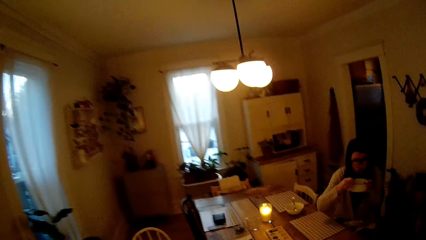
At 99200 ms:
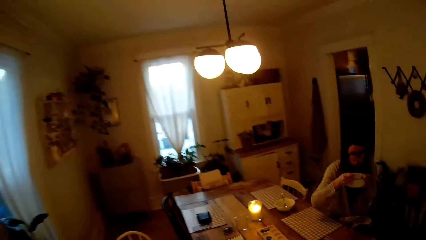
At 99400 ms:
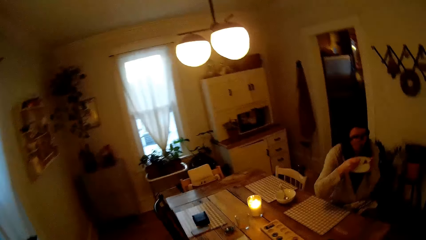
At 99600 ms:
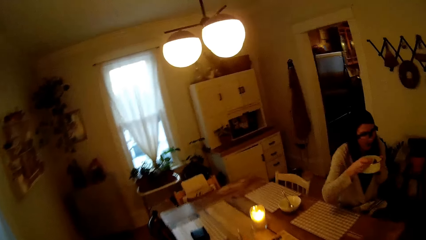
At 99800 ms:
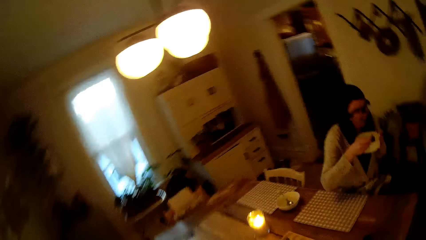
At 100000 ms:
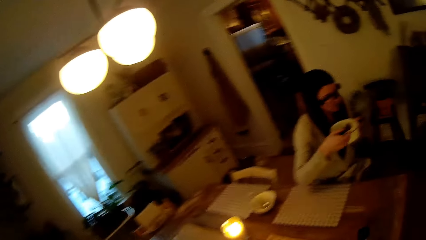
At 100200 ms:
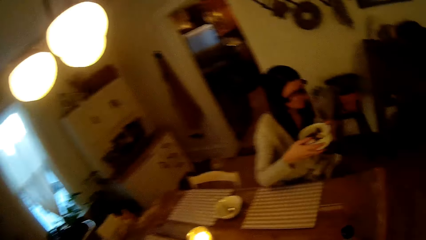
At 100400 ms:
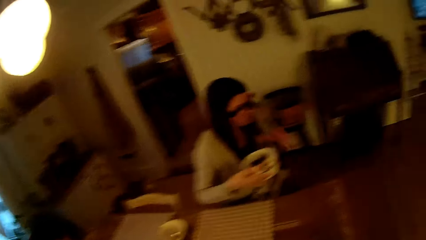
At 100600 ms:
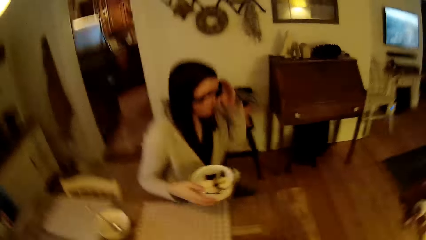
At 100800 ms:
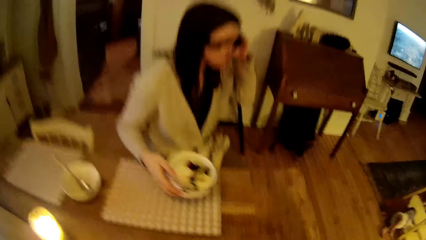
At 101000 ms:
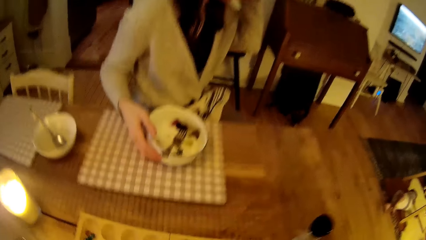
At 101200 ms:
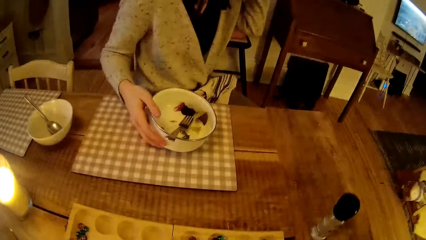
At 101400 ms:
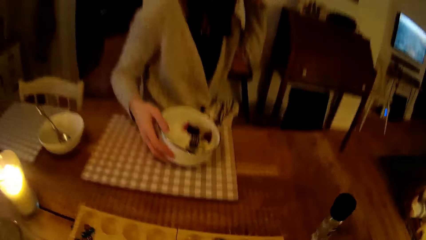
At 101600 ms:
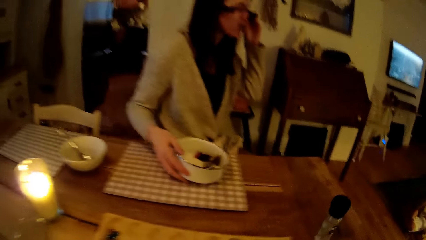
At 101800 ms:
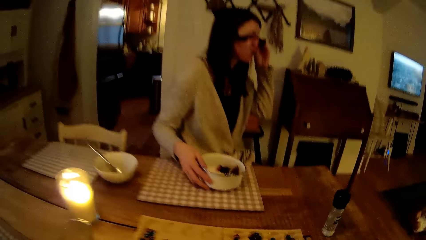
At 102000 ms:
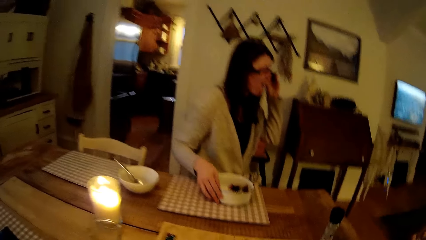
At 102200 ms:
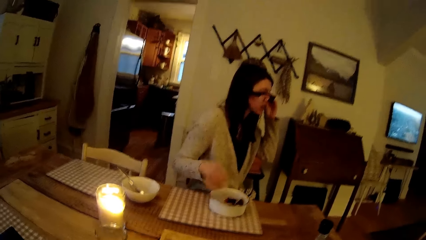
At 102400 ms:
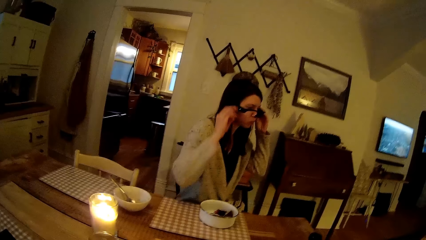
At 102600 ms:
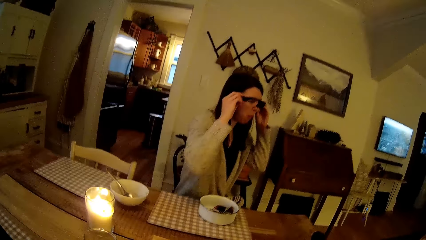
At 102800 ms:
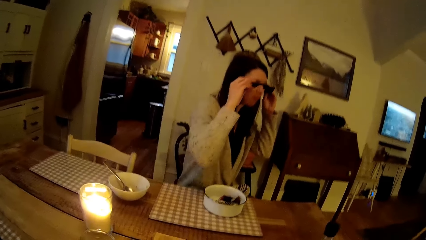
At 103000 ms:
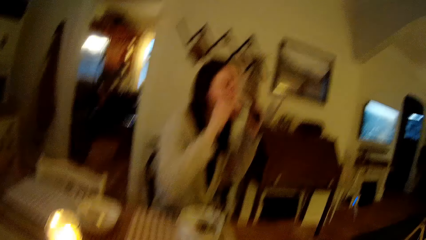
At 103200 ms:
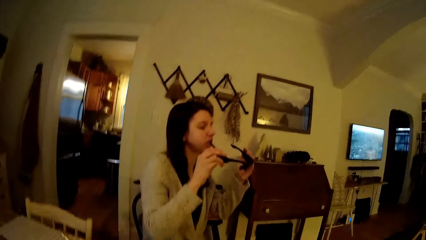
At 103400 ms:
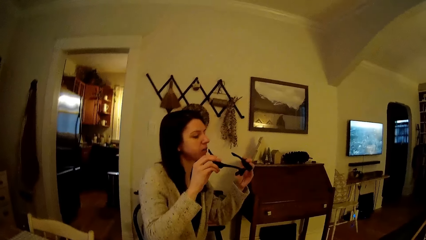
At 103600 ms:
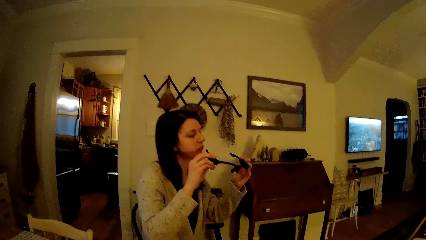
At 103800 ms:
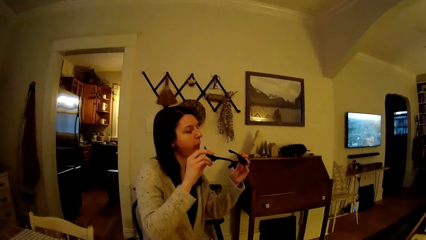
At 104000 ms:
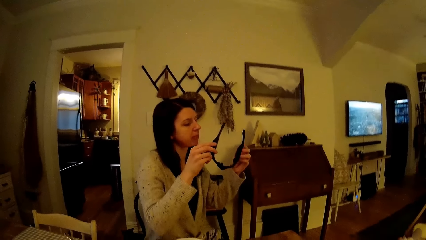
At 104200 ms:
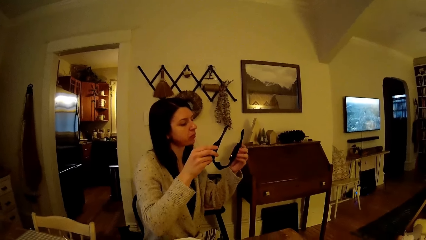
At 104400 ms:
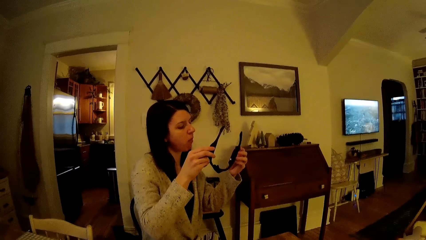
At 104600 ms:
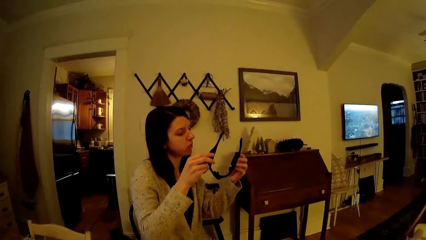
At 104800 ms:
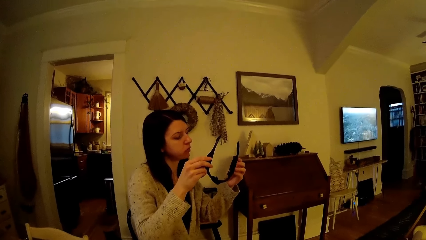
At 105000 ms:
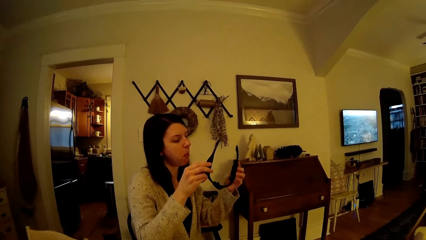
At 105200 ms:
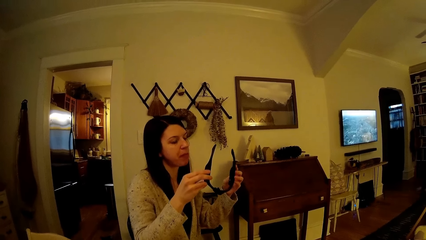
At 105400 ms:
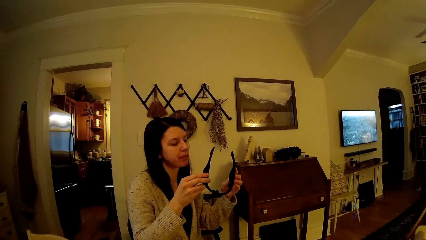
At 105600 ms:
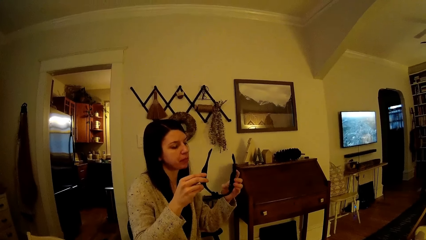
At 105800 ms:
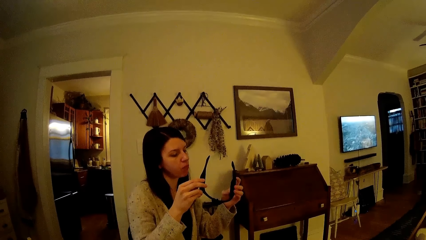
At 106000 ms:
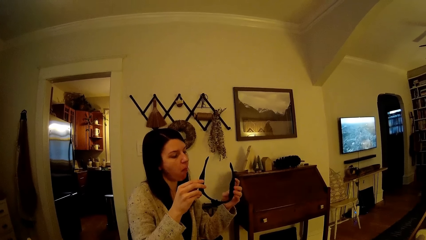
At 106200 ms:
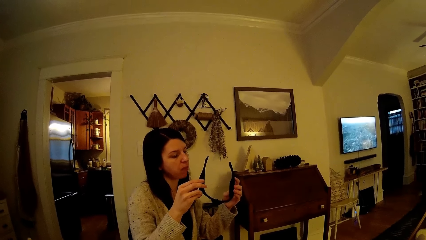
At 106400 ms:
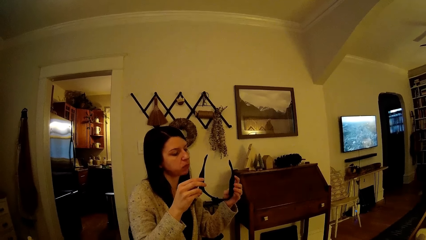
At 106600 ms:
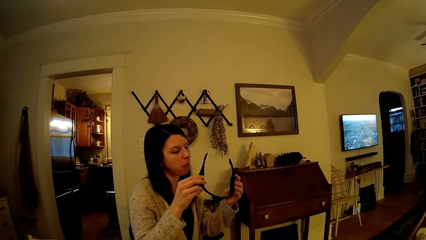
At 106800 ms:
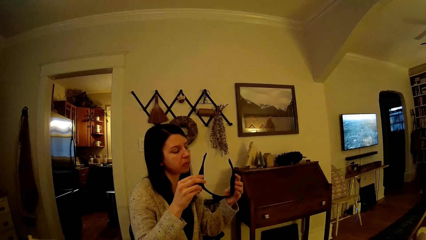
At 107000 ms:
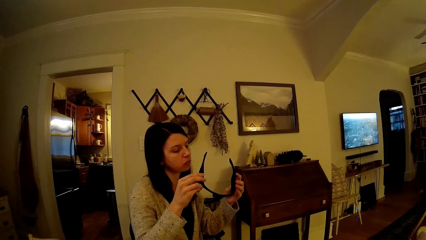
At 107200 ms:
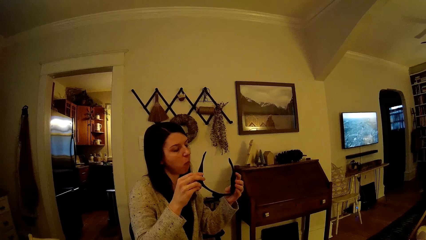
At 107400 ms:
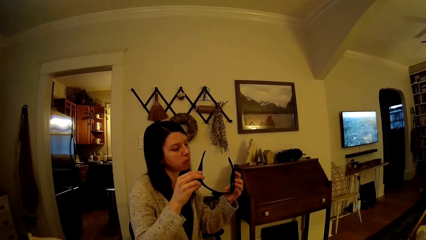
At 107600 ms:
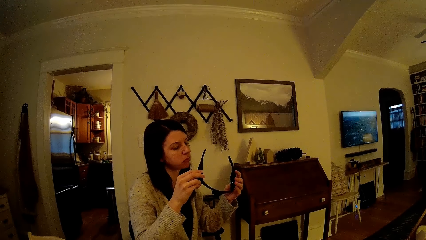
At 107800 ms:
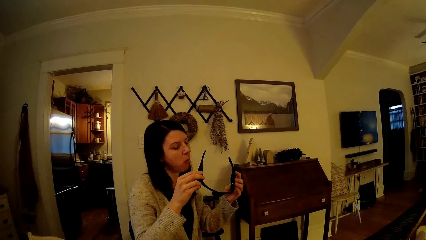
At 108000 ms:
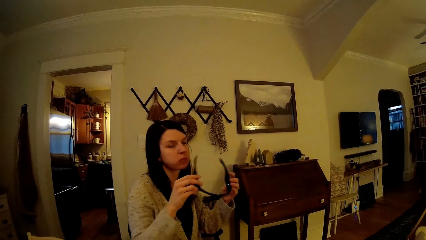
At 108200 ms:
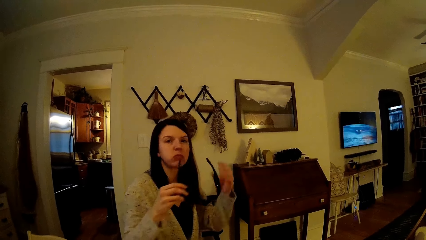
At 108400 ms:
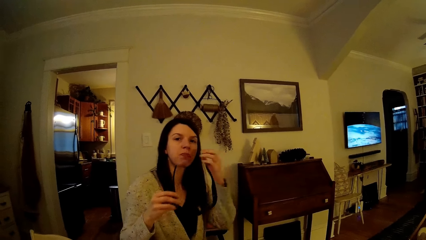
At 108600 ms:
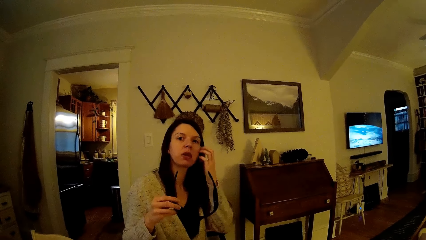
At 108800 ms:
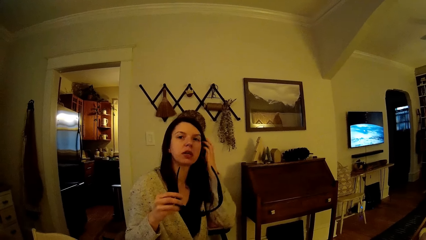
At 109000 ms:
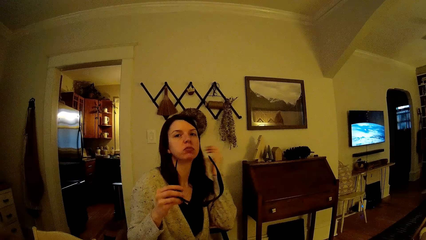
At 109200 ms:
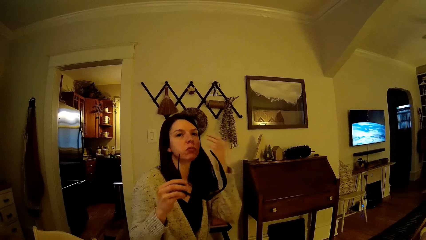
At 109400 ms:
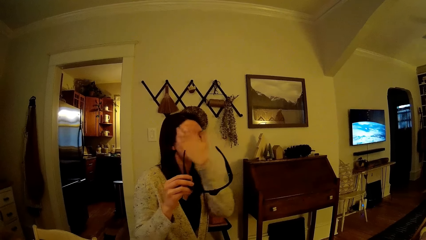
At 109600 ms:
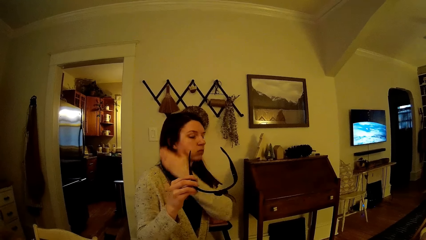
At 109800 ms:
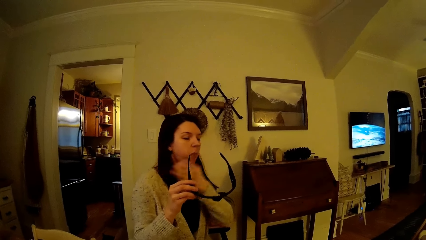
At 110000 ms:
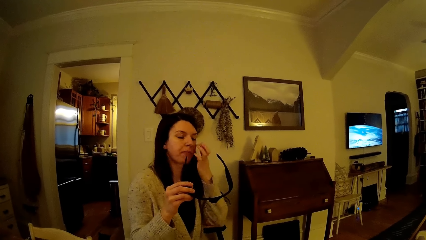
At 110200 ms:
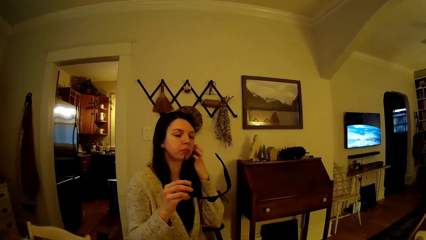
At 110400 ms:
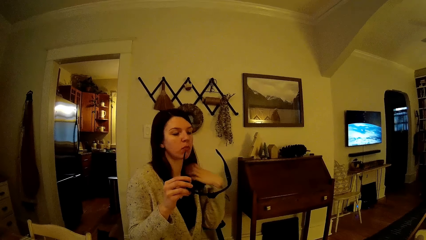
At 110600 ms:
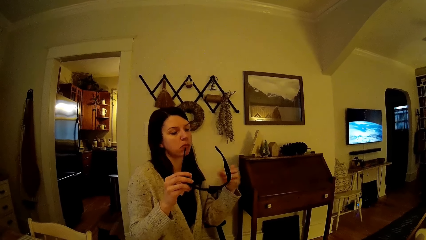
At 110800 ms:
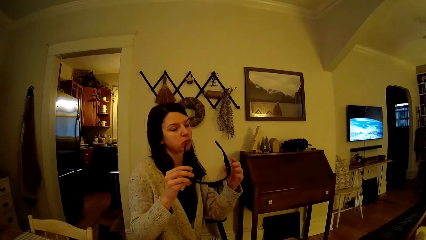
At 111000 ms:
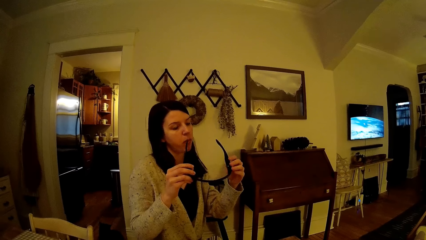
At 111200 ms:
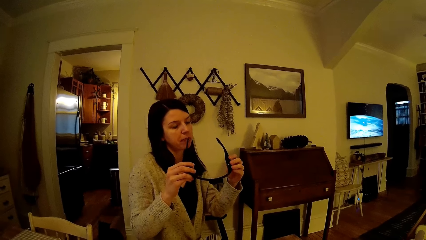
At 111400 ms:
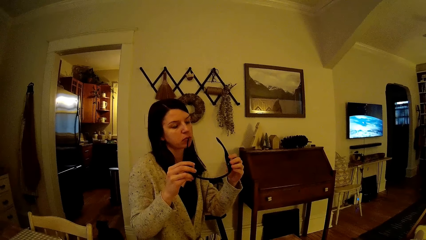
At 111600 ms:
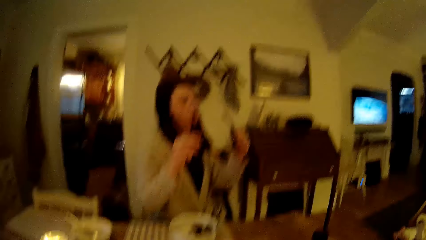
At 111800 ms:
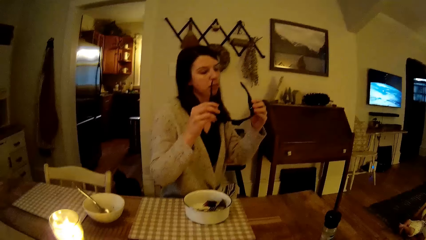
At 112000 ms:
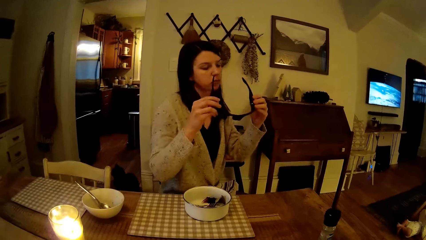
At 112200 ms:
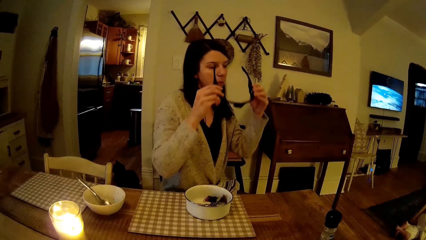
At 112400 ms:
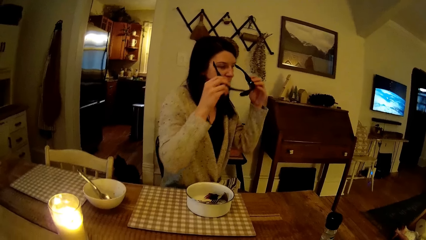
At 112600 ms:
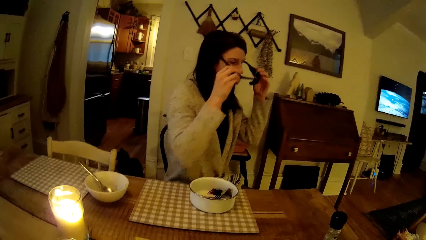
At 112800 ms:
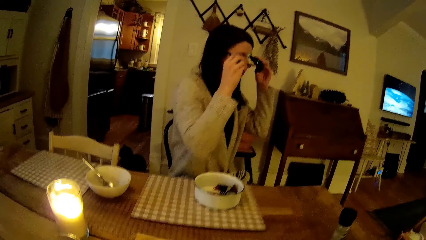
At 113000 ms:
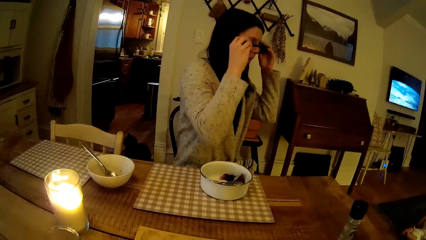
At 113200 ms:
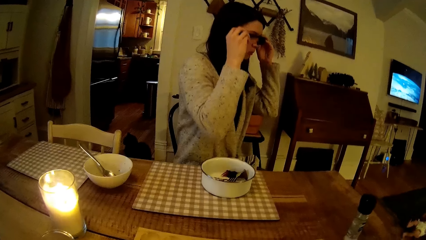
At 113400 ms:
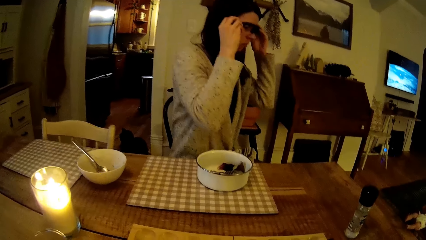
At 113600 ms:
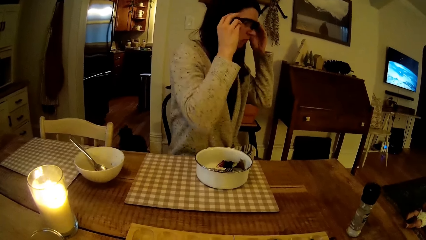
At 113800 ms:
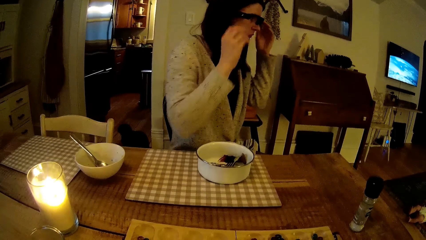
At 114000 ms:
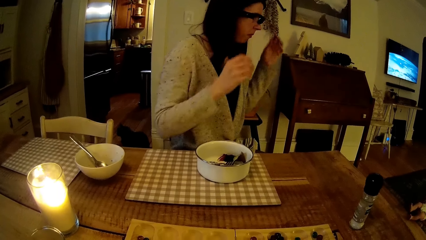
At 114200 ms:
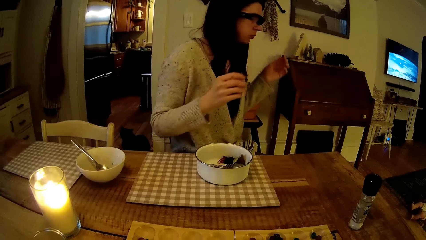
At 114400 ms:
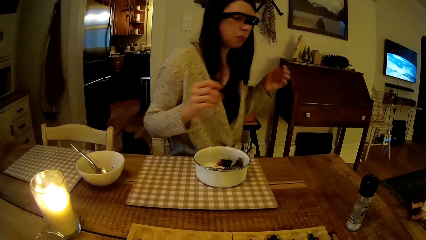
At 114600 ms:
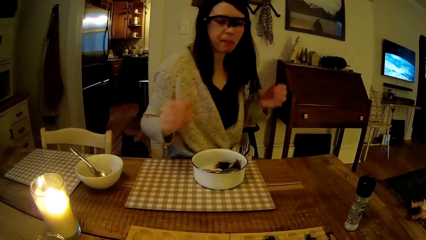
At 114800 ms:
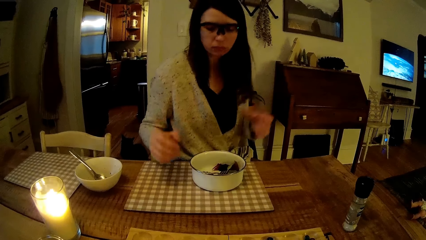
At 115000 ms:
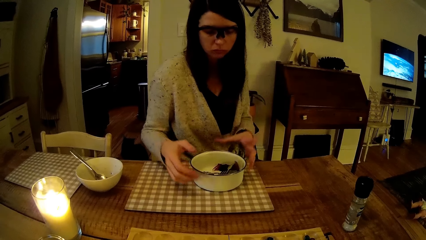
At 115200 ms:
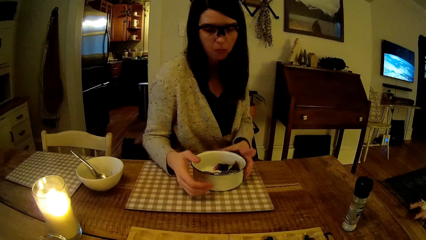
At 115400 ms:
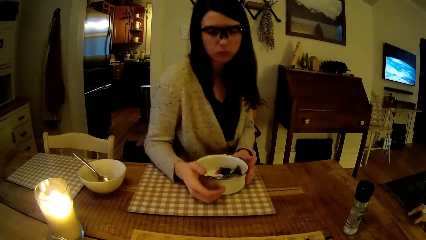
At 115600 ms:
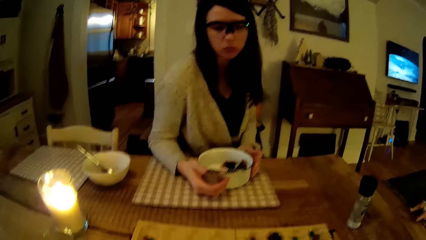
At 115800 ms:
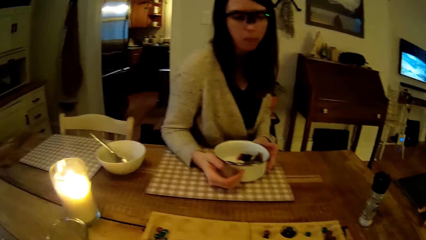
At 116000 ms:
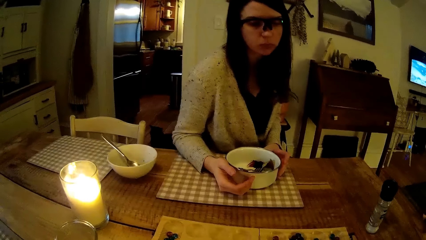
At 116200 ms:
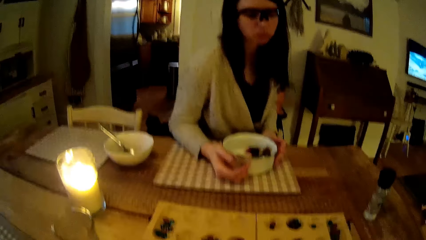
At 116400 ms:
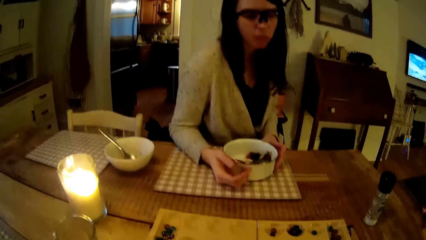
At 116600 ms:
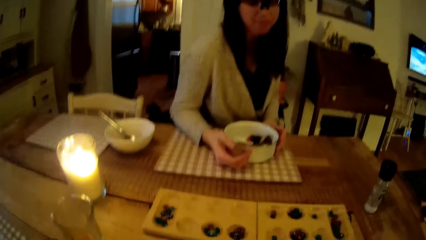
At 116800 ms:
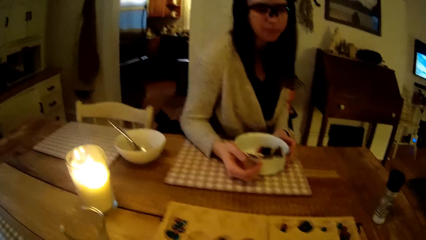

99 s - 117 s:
The woman drops the fork in the bowl with her right hand. The woman adjusts the pair of sunglasses on her face with her left hand. The woman drops the bowl on the table with her left hand. The woman removes the pair of sunglasses on her face with her hands. The woman interacts with the camera wearer. The woman checks the pair of sunglasses. The woman adjusts her hair with her left hand. The woman wears the pair of sunglasses. The woman holds the bowl with her hands.
